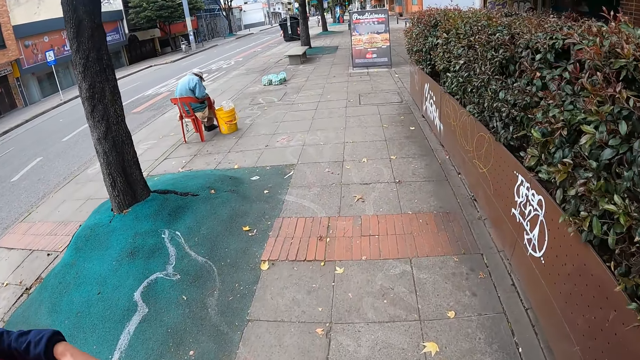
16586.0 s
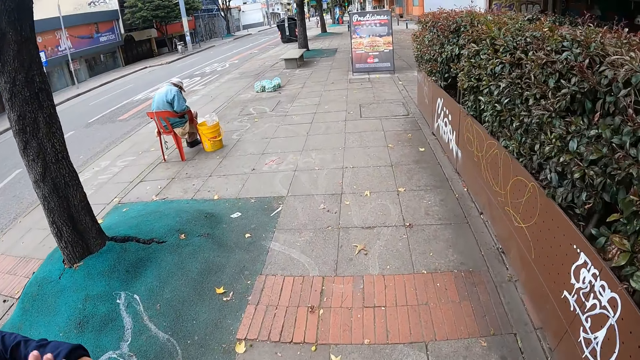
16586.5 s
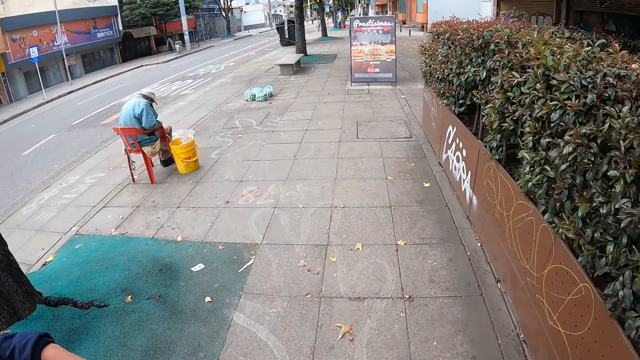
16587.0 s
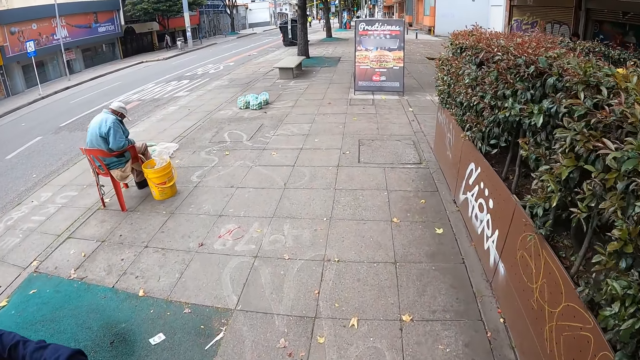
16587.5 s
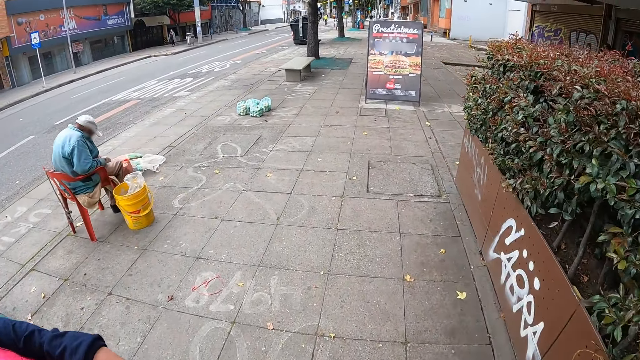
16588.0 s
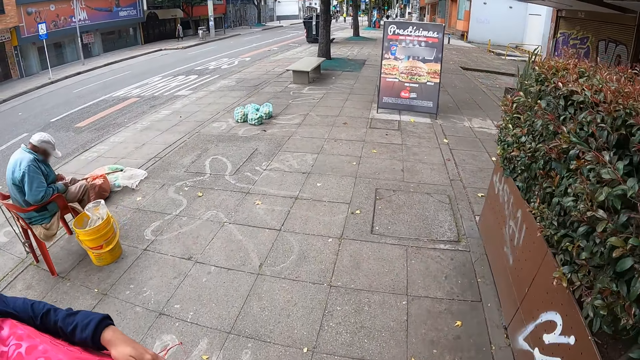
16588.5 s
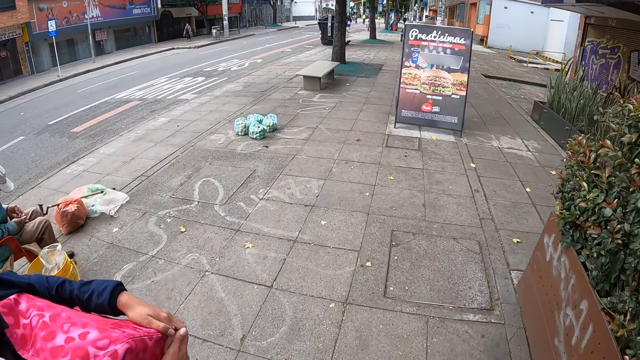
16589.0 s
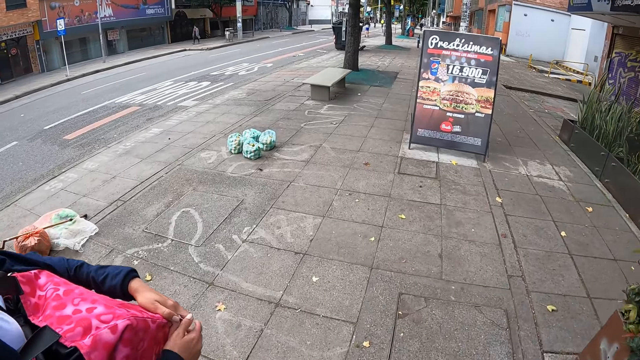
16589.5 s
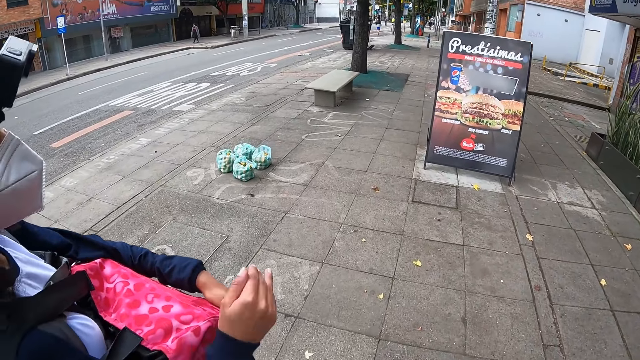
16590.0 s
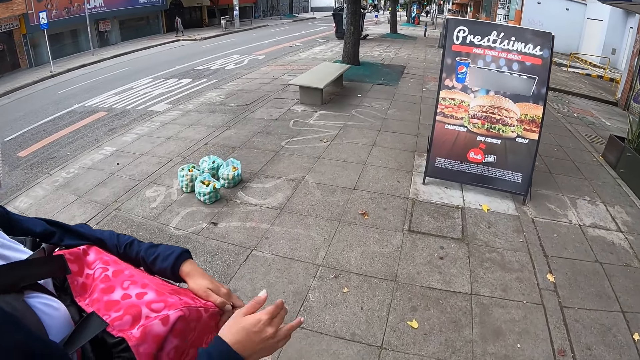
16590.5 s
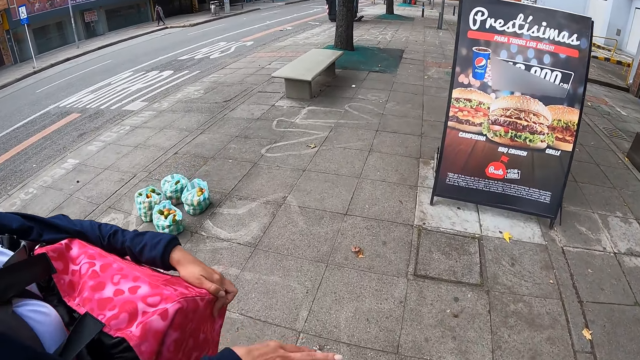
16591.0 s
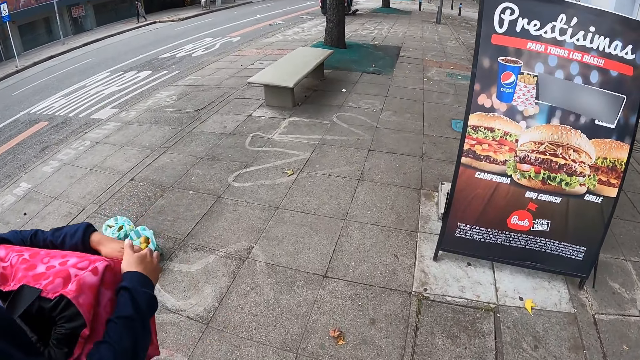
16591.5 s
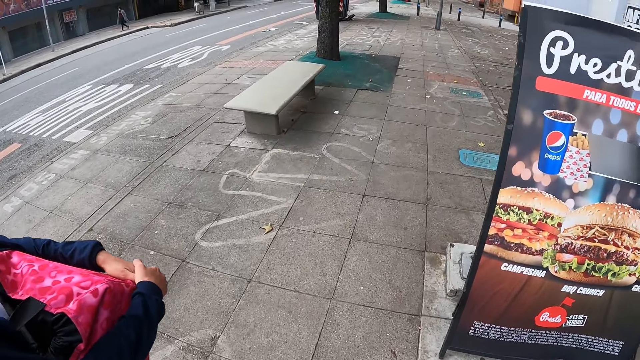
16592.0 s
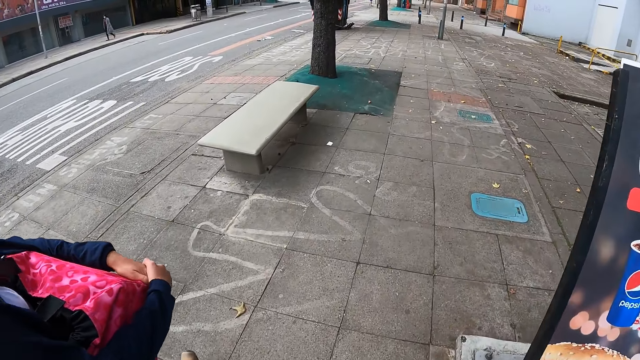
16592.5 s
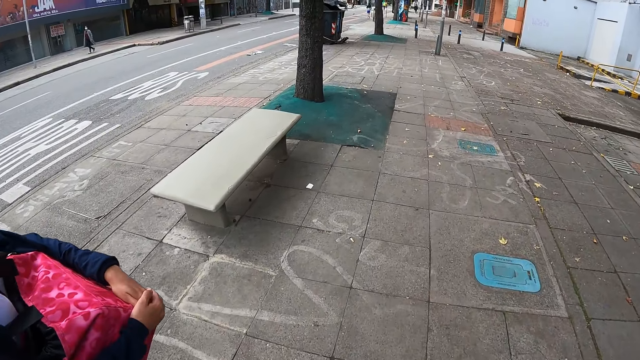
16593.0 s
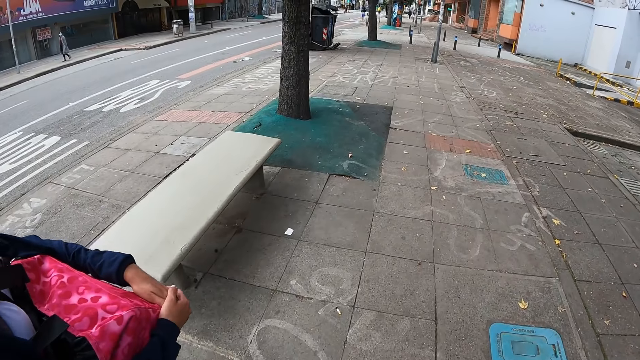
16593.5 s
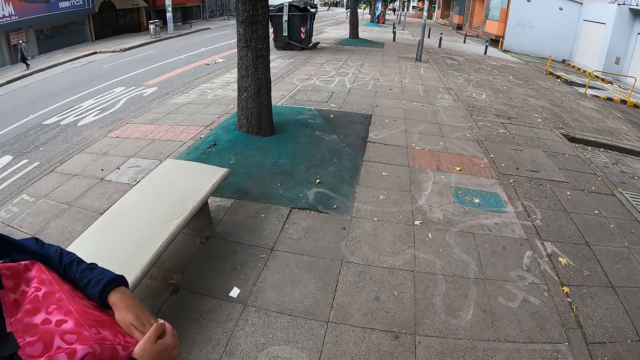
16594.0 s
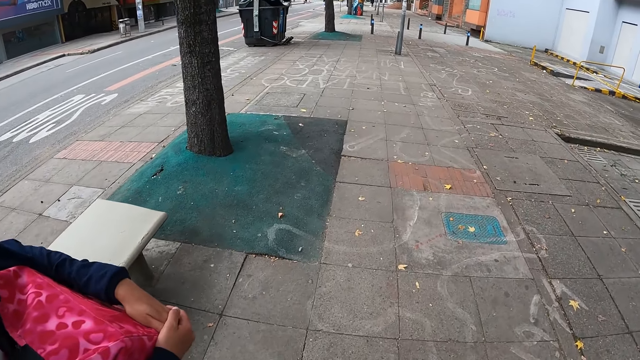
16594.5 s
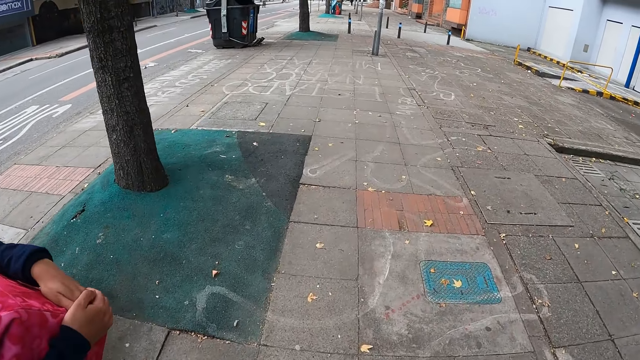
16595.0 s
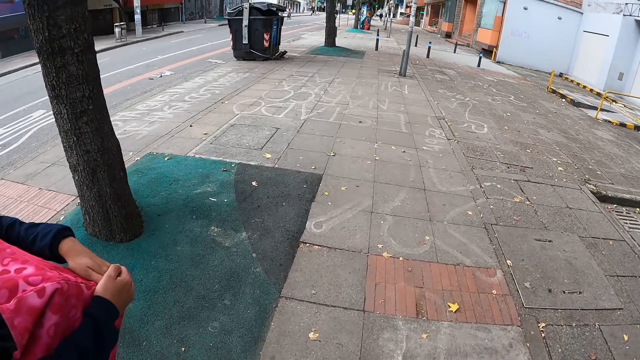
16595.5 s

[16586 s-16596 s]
The camera wearer walks past a man. A woman lifts her right hand from the bag. The woman shakes a hand. The woman holds the bag with both hands.

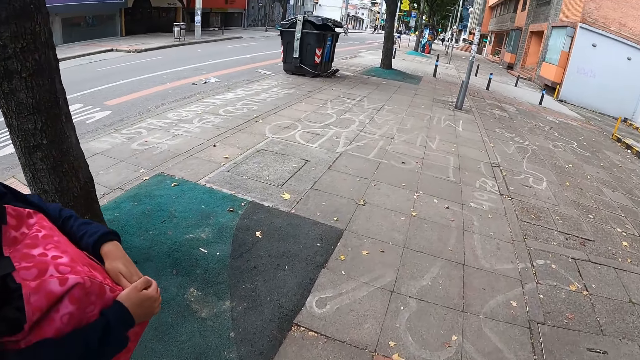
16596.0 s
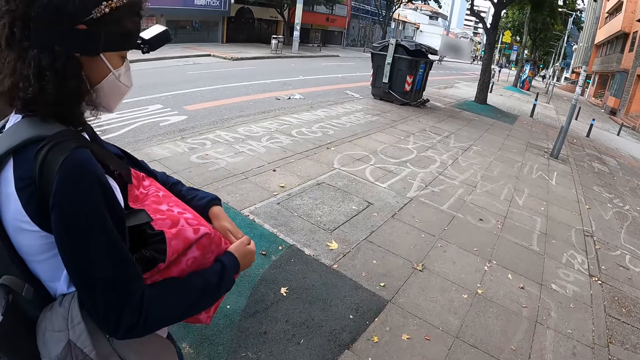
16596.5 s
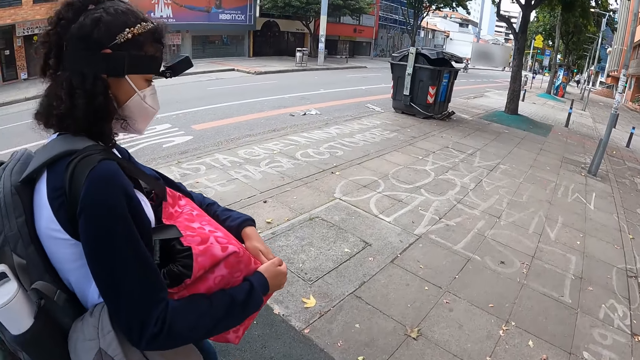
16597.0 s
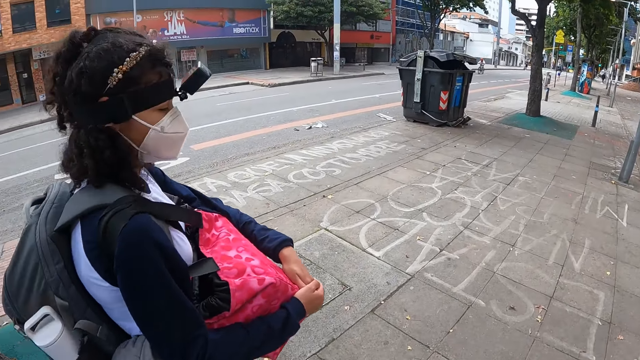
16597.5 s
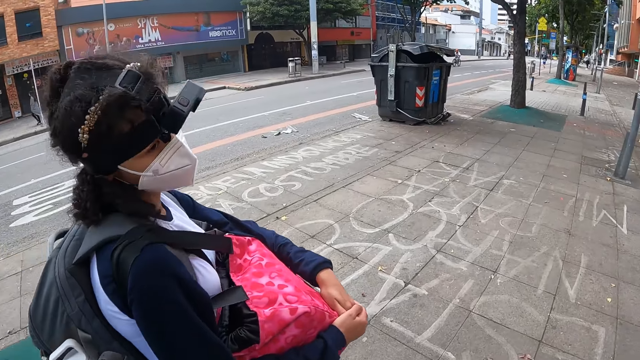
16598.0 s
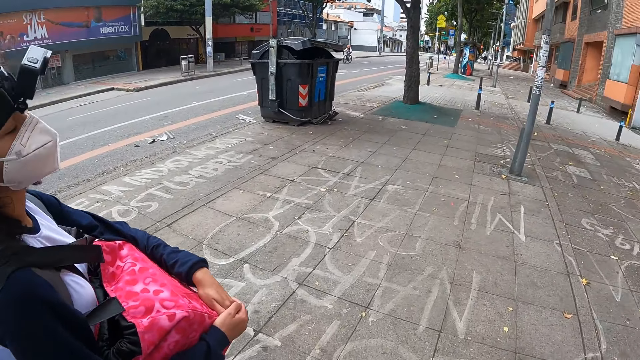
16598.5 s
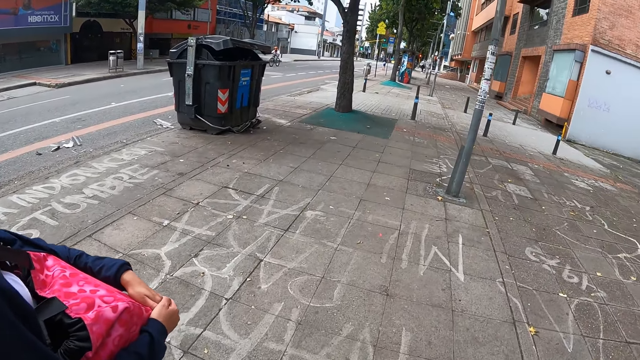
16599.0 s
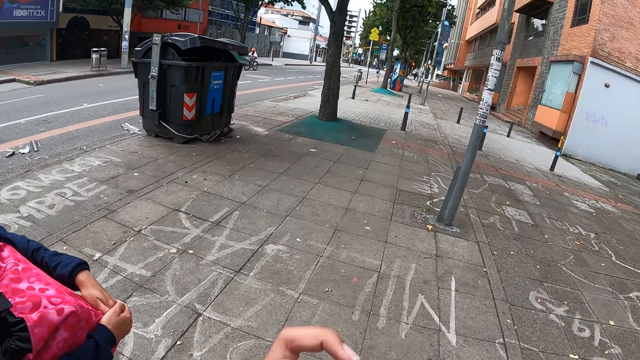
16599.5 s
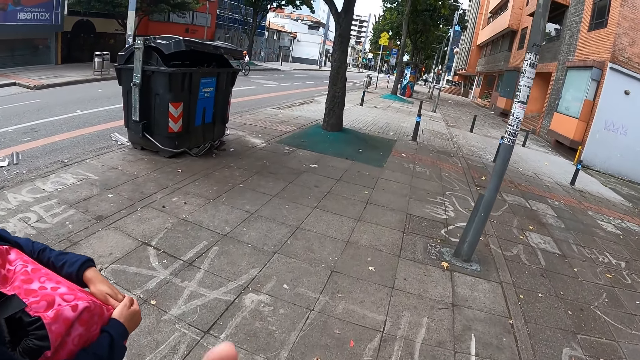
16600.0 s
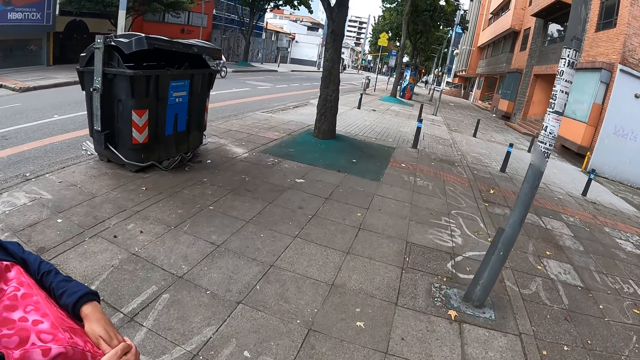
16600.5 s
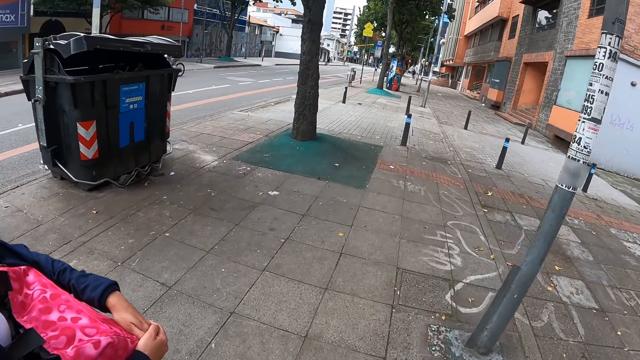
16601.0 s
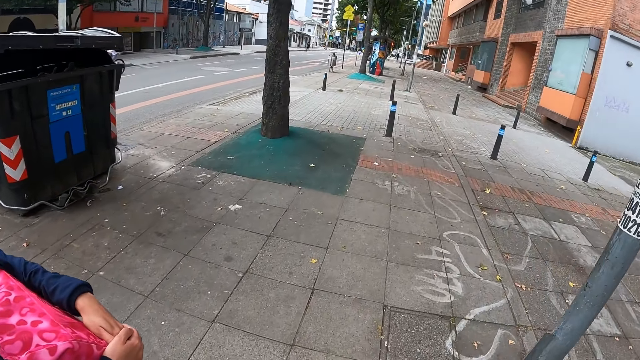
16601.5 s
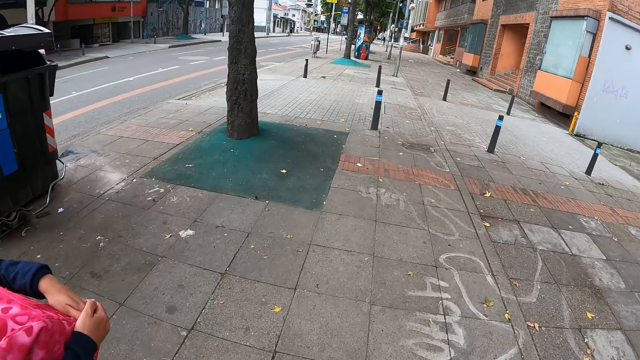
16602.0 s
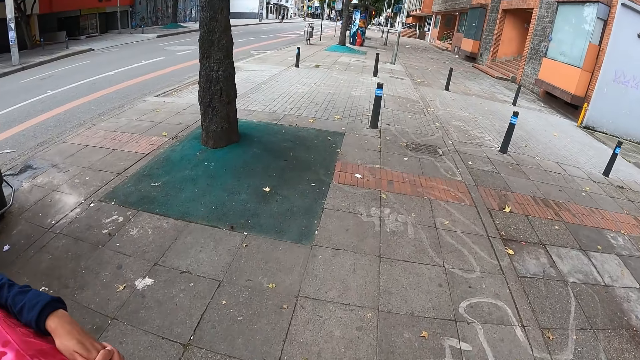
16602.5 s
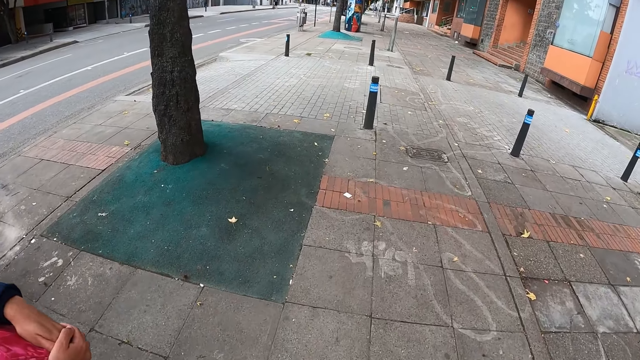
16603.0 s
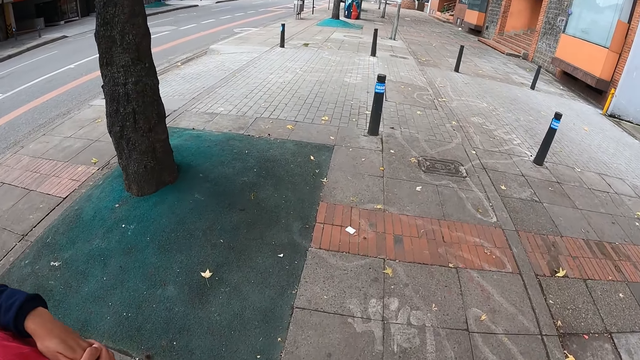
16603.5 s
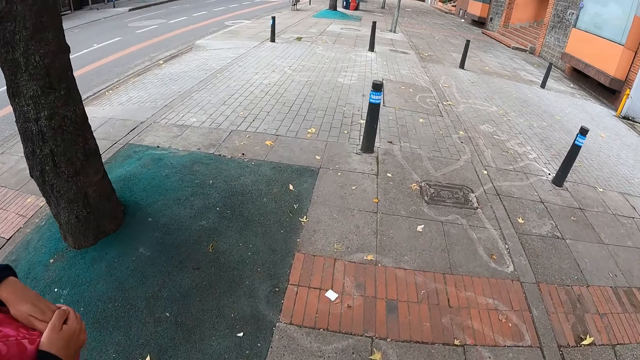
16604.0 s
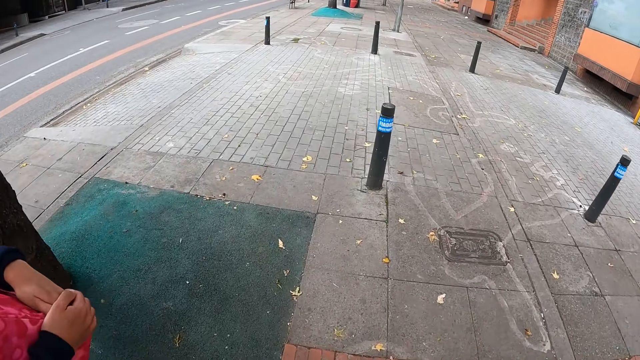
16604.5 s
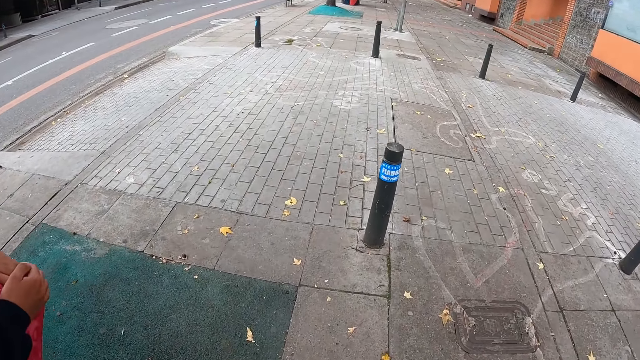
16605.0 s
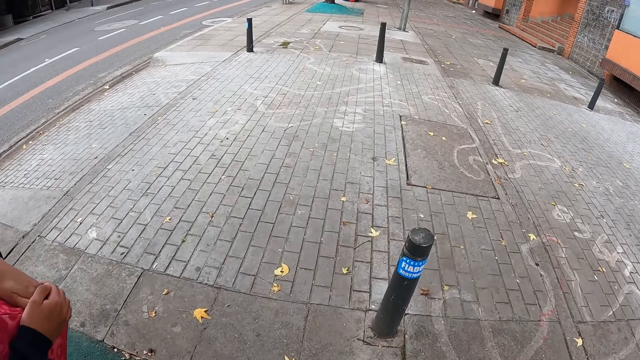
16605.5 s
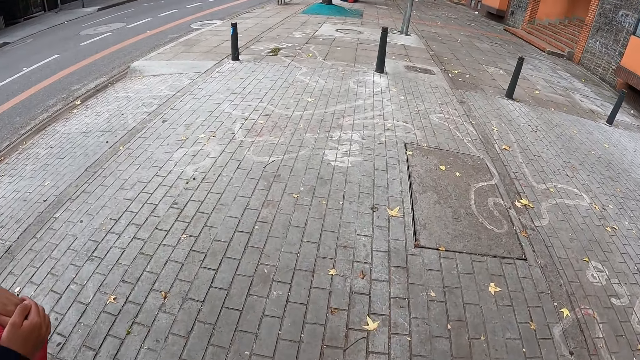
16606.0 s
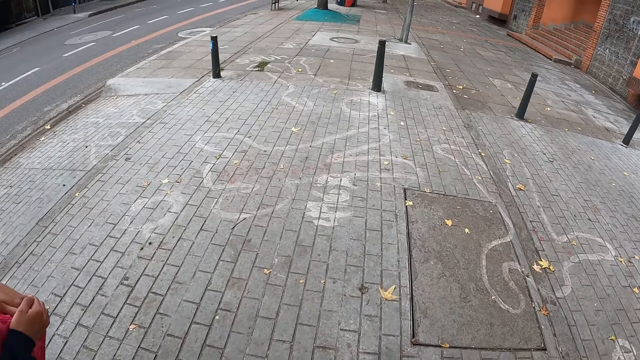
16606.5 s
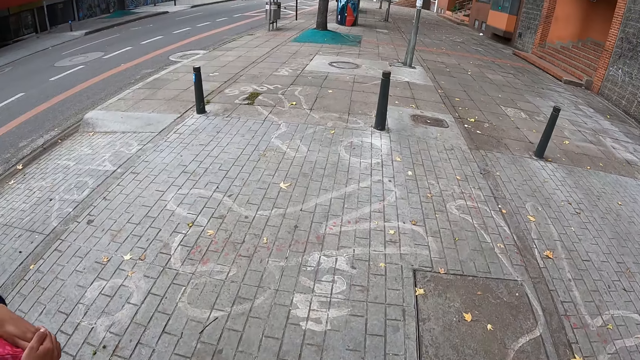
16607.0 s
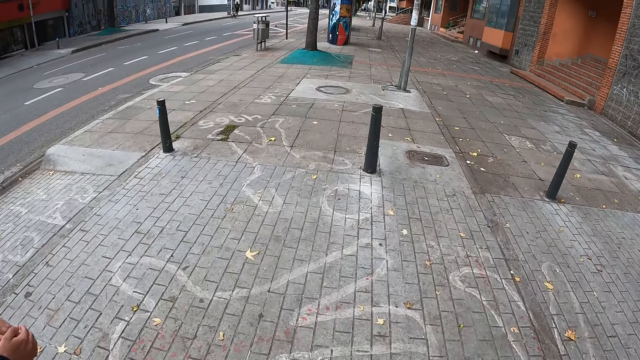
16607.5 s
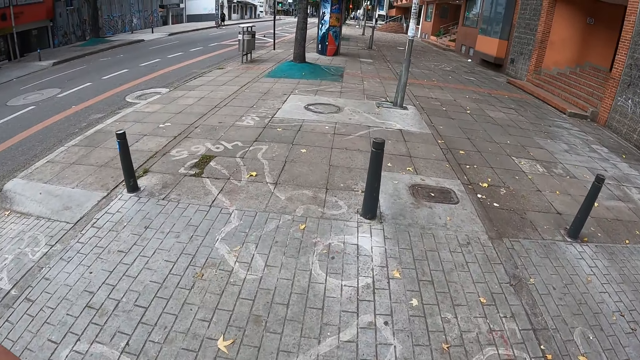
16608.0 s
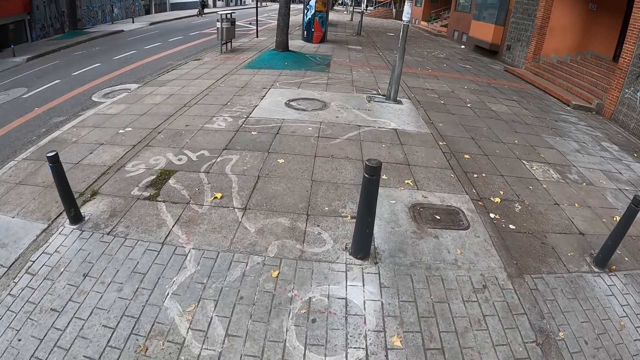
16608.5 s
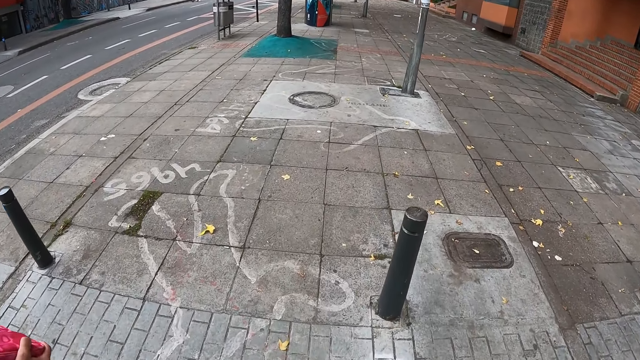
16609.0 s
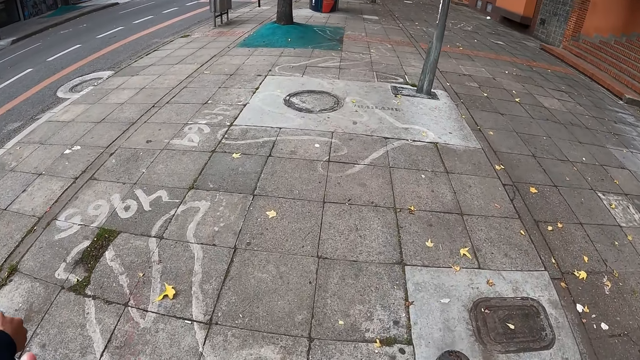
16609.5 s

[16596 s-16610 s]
The camera wearer looks around the road. They walk on the road. A woman rides a bicycle on the road.
